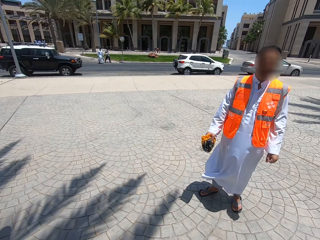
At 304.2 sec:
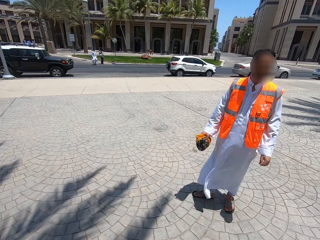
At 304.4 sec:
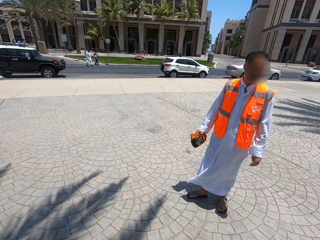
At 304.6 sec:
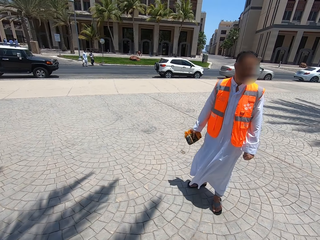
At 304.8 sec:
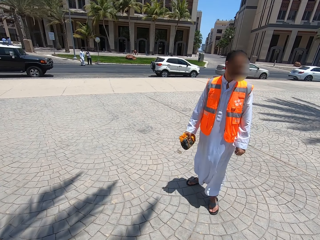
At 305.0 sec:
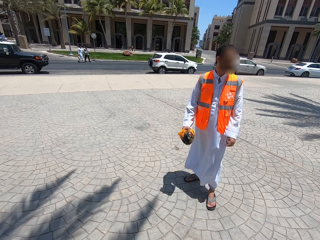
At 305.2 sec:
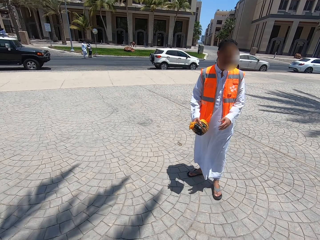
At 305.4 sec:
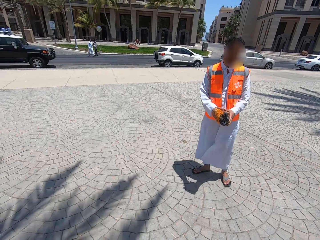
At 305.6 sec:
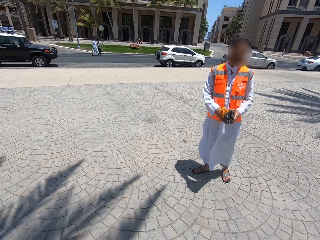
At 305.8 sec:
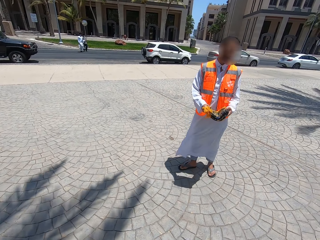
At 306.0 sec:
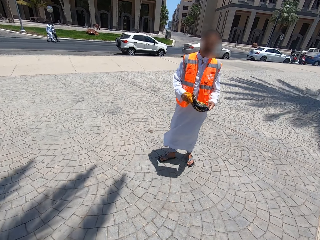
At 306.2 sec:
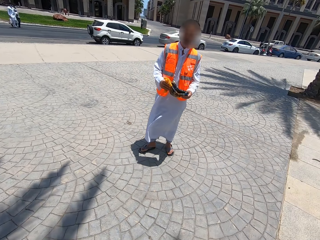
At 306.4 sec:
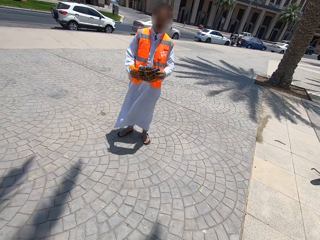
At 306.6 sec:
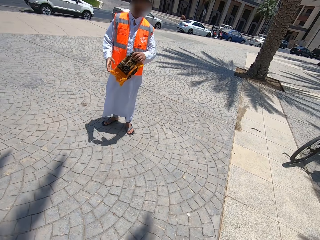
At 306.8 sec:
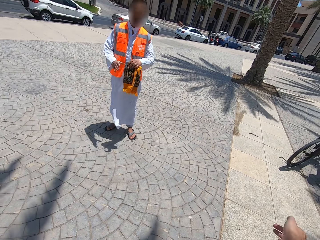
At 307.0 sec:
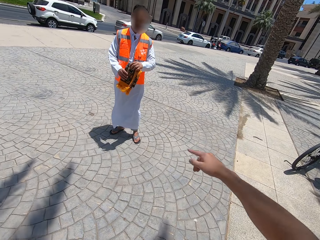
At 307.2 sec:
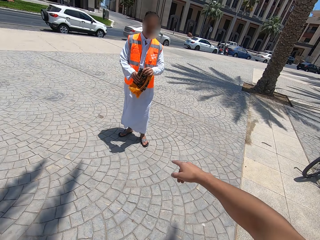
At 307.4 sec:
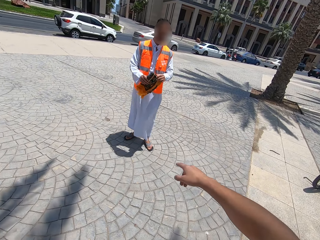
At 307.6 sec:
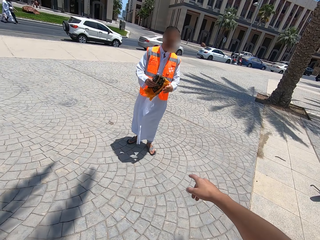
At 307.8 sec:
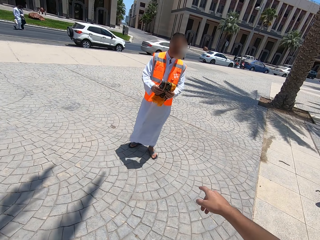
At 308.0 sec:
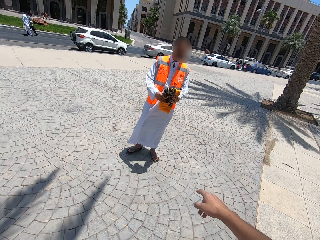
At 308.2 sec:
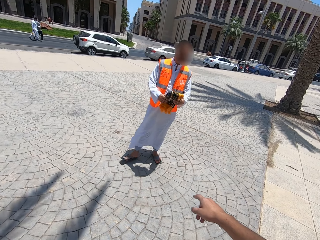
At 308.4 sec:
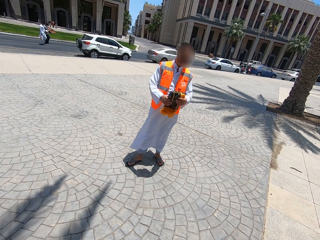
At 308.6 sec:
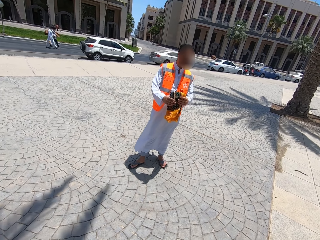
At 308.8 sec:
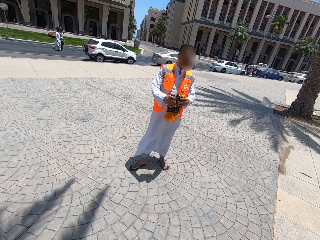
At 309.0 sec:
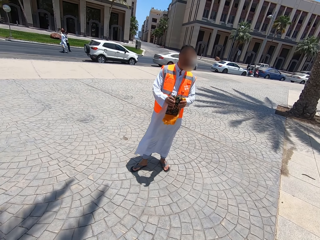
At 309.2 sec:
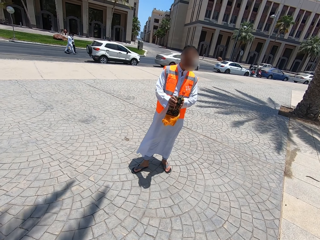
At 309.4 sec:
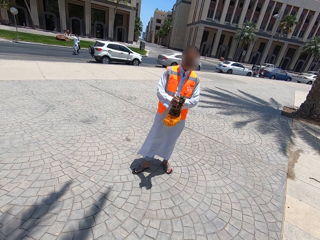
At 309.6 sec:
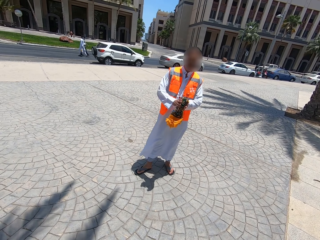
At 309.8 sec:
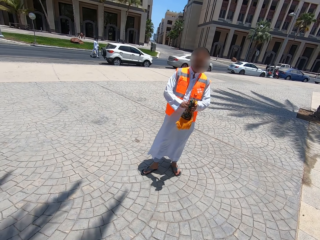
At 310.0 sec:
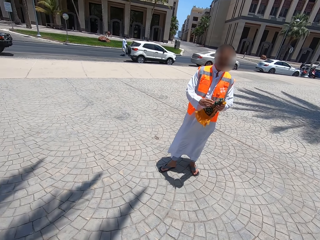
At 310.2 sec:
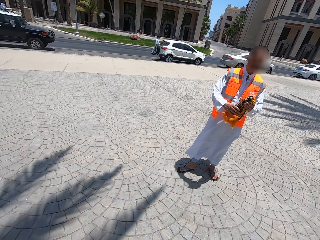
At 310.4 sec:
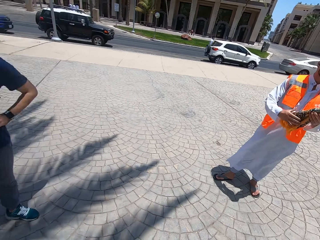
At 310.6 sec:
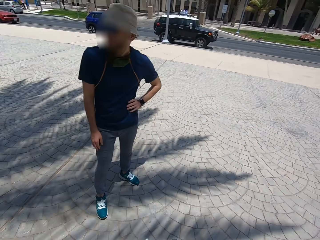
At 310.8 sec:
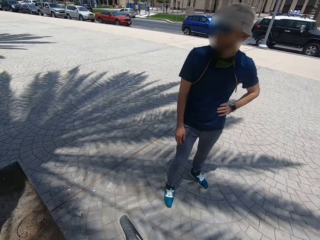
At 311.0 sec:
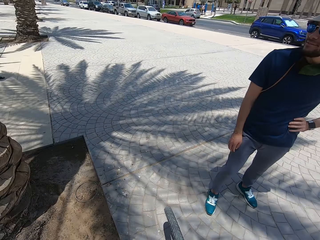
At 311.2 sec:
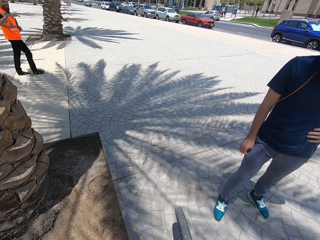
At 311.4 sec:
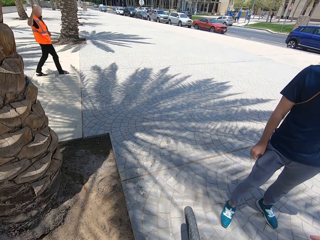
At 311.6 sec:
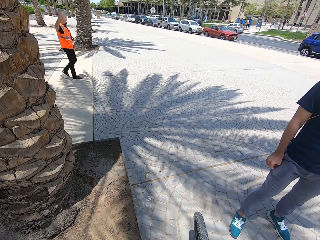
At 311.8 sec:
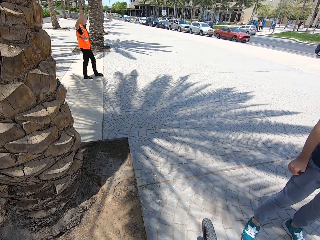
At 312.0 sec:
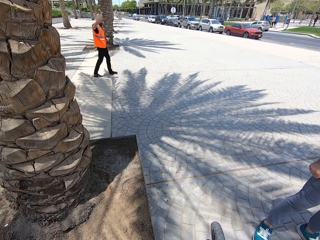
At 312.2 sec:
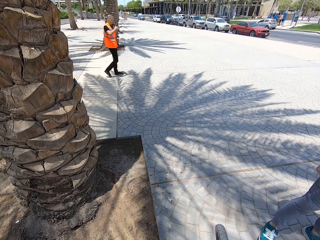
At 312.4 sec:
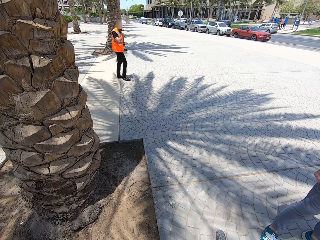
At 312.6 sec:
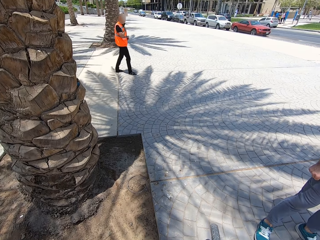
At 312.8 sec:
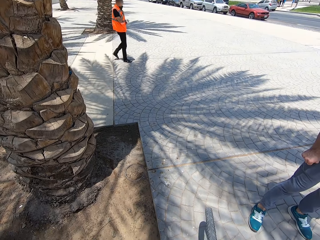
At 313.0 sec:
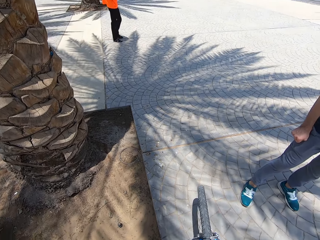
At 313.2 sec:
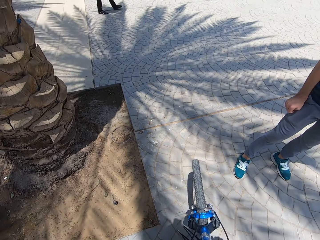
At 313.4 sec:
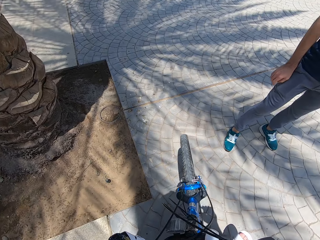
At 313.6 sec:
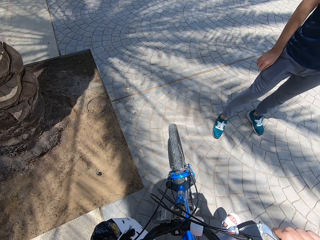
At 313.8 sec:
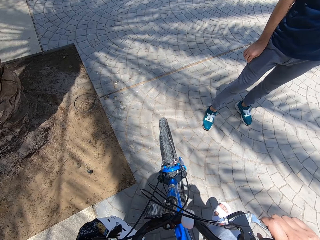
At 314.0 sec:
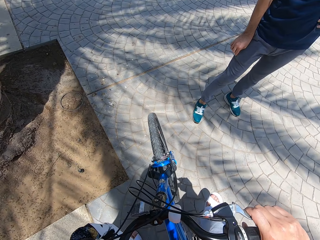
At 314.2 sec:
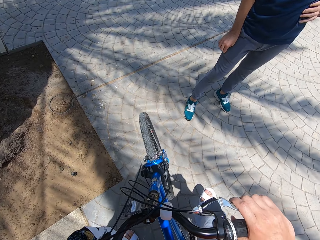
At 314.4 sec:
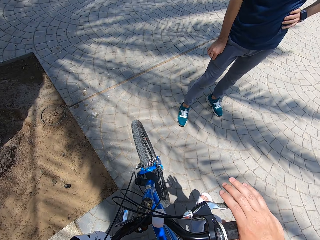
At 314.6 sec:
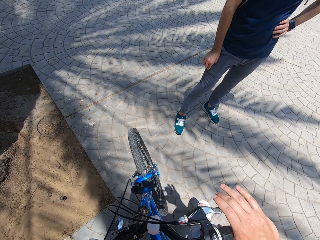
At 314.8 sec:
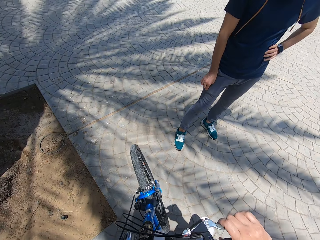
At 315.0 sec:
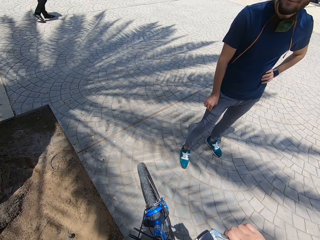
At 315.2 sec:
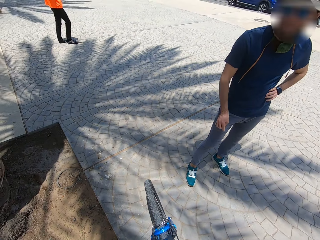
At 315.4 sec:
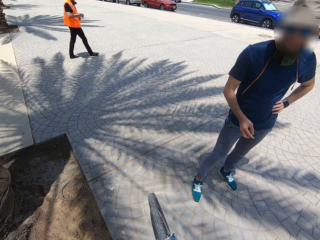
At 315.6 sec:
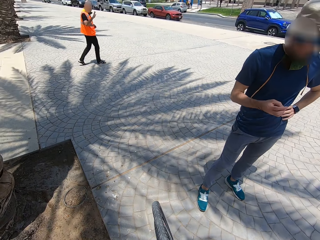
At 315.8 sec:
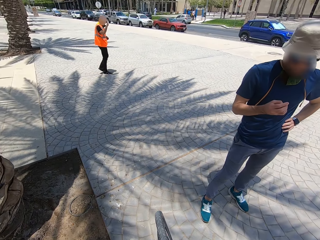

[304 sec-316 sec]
The camera wearer communicates on the walkway. He moves his hand. He stares at a person. He looks around the compound. He stares at another person. The other person walks around the compound.

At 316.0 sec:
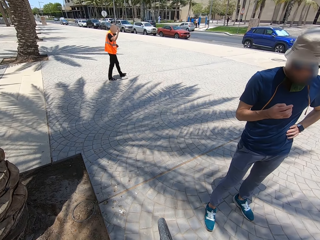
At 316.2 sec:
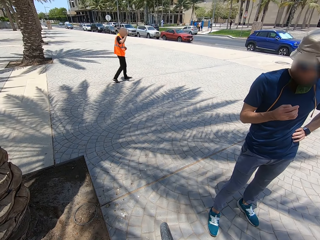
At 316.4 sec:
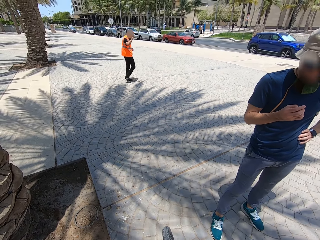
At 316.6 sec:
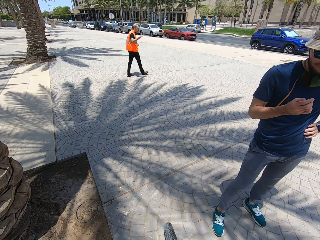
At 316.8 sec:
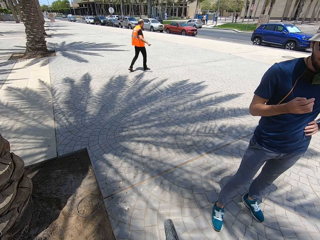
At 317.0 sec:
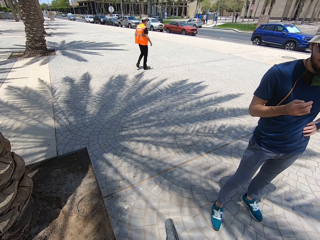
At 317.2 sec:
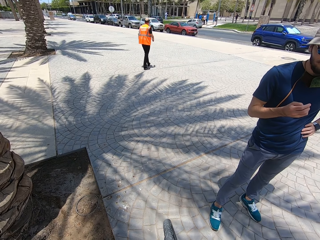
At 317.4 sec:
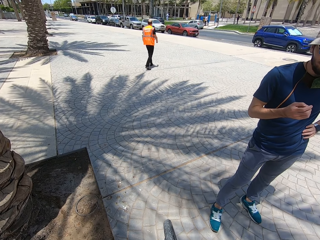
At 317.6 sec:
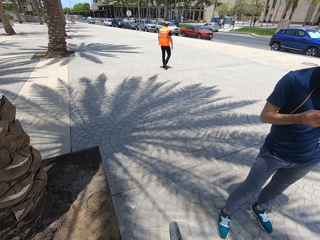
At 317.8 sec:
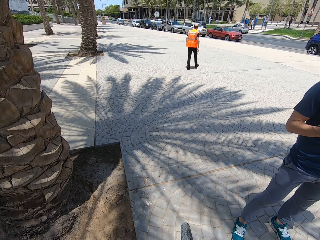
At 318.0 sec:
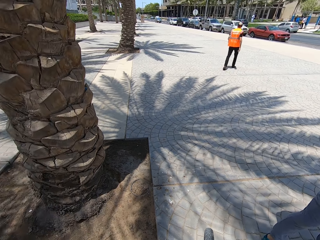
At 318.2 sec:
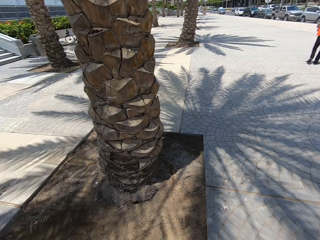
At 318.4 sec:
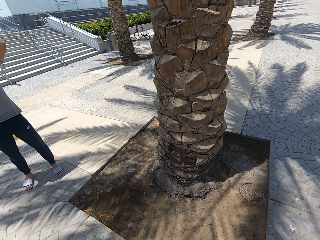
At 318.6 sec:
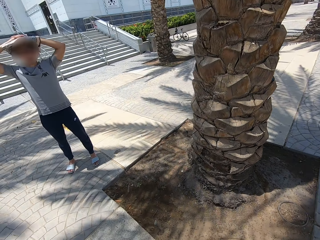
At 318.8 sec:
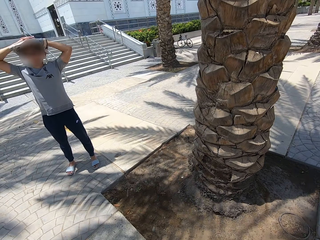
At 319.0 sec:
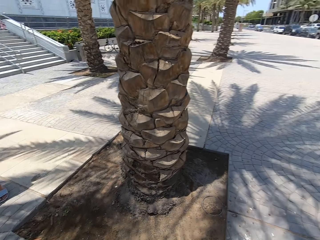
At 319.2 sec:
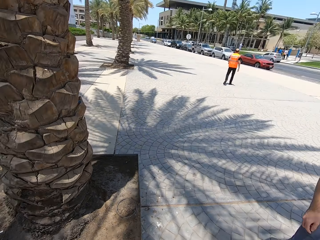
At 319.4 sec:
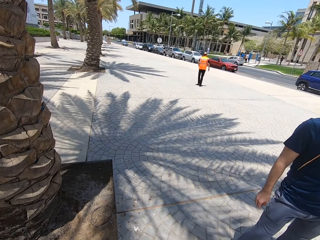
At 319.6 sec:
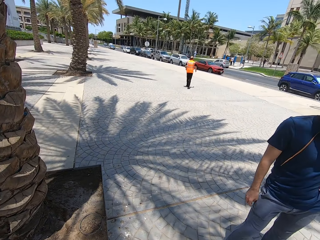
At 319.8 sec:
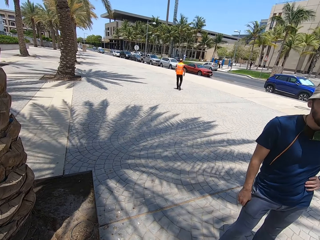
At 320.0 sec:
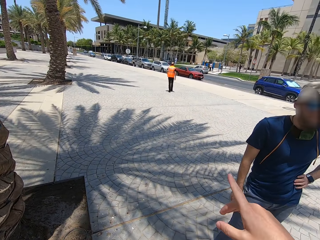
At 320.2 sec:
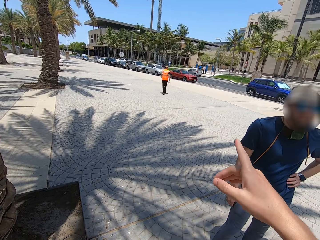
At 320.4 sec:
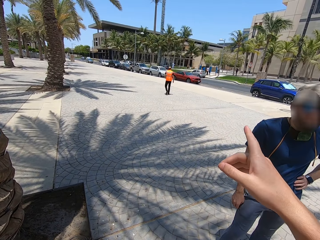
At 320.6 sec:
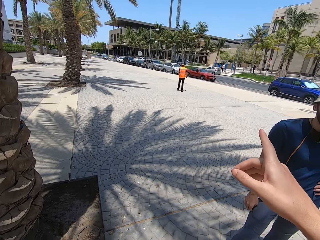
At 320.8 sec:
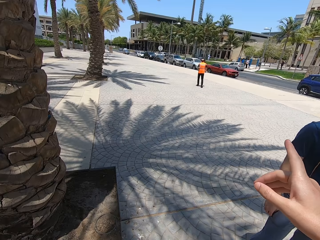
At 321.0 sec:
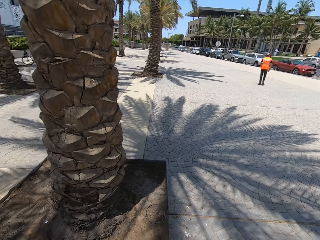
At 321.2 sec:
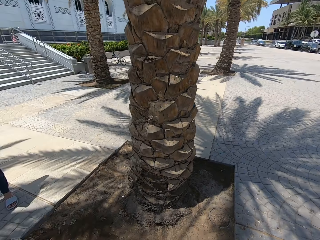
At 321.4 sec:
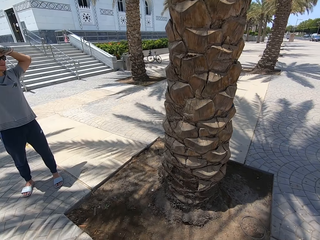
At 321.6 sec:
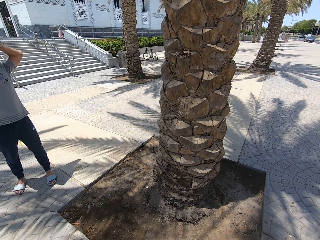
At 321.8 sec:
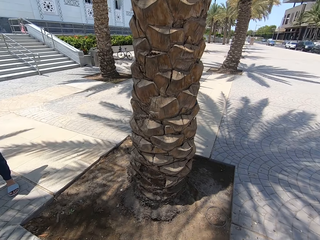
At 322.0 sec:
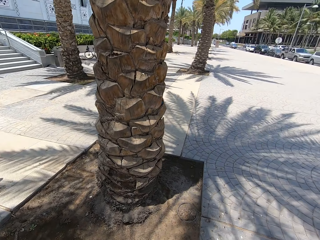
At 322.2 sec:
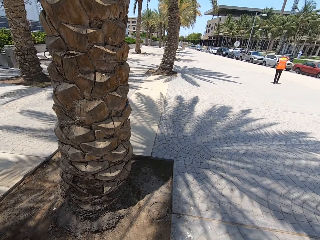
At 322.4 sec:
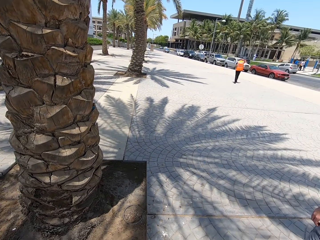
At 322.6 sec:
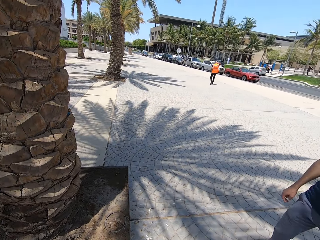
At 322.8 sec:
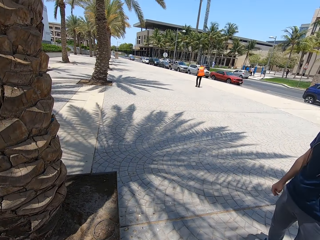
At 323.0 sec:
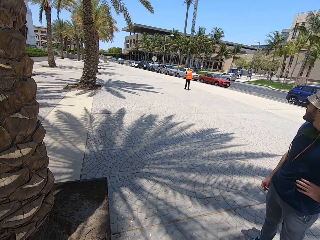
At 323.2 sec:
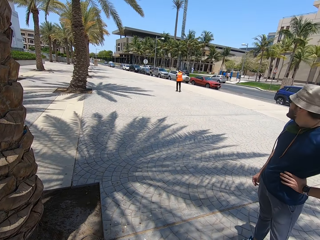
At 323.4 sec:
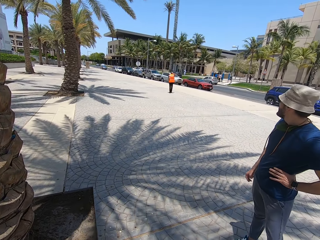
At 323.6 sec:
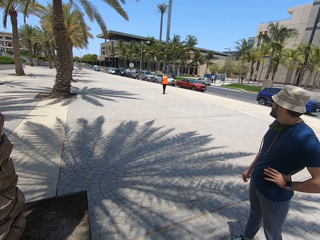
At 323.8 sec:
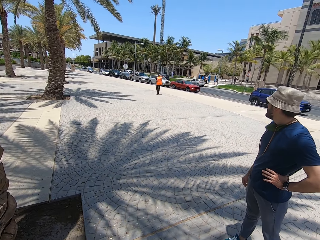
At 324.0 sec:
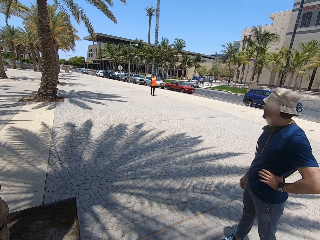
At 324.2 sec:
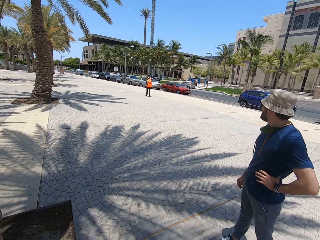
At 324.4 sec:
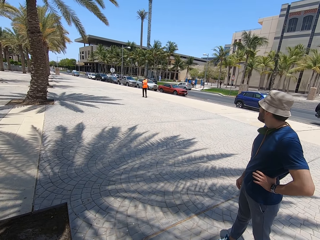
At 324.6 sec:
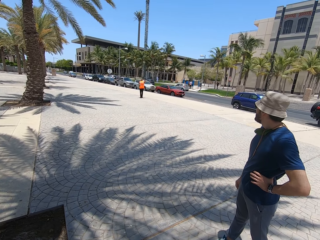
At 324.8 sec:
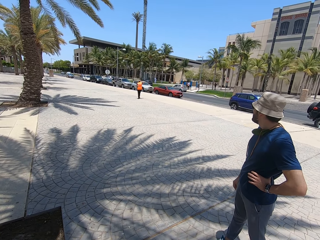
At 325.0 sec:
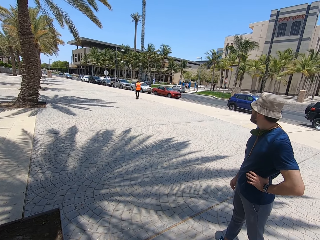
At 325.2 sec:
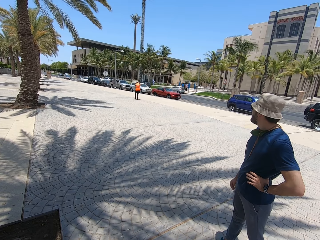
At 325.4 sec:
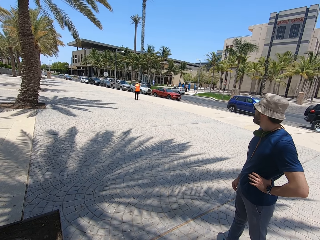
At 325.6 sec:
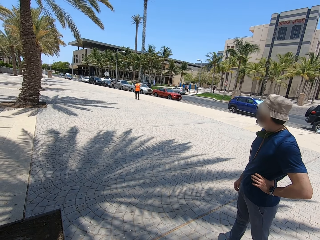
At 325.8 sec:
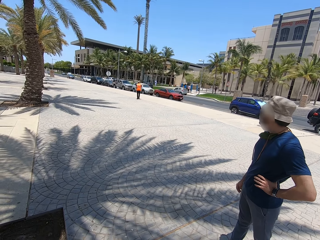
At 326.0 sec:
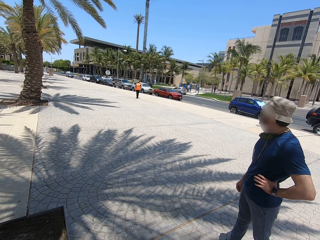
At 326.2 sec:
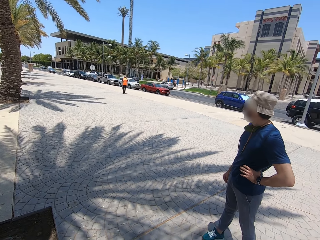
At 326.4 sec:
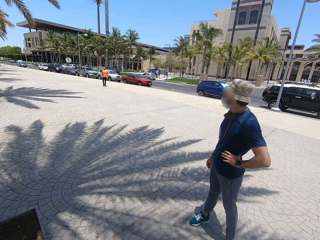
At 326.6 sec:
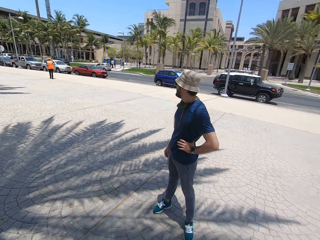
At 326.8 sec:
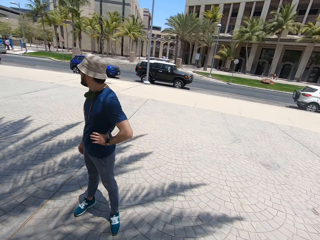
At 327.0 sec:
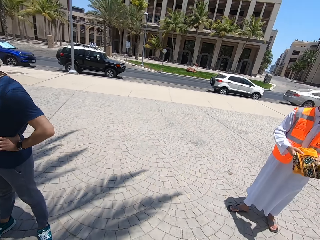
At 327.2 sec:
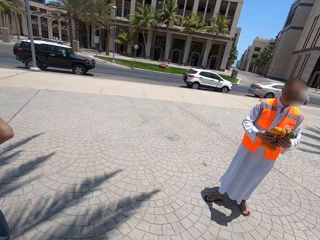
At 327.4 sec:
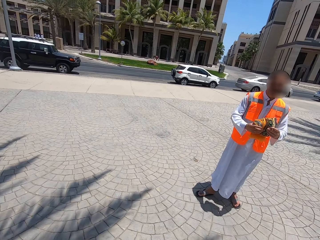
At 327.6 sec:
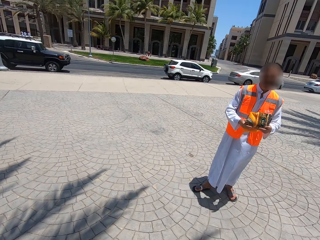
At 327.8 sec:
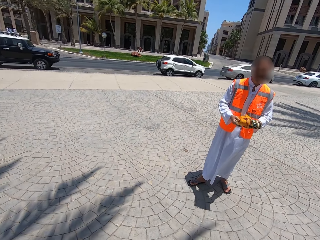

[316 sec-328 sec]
The camera wearer looks around the compound. He communicates on the walkway, moves his hand and looks around the compound. A man turns around. The camera wearer stares at the man. The man walks around the compound. The camera wearer looks around the compound.
